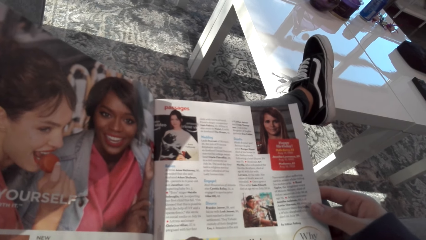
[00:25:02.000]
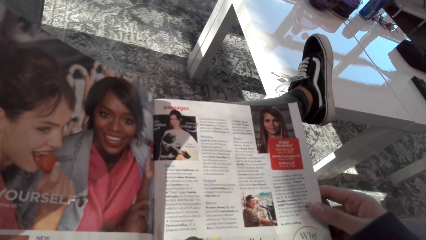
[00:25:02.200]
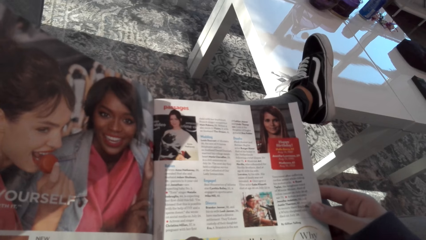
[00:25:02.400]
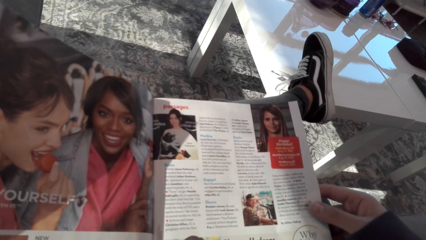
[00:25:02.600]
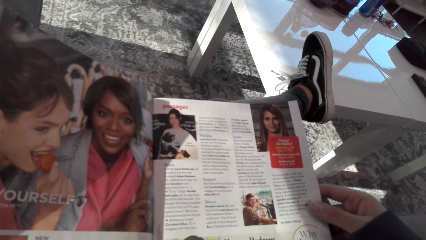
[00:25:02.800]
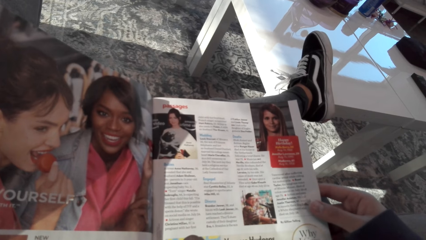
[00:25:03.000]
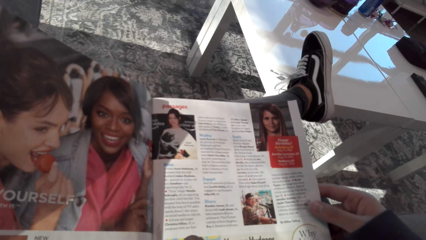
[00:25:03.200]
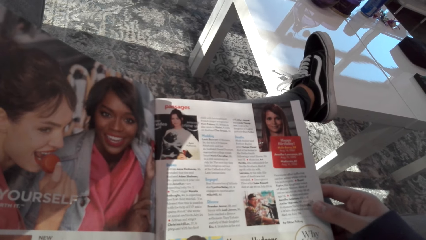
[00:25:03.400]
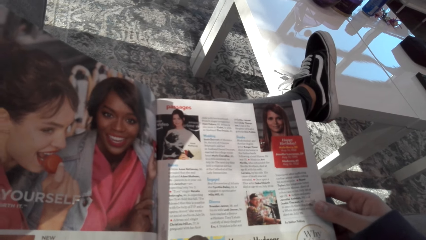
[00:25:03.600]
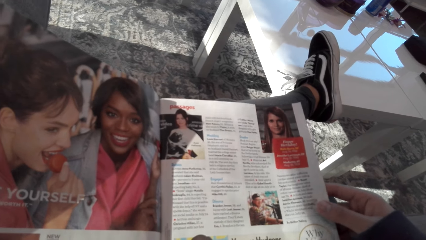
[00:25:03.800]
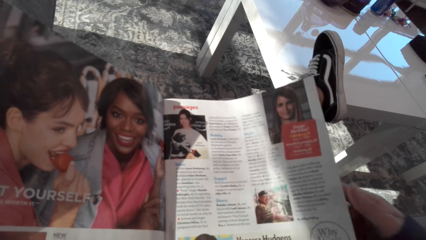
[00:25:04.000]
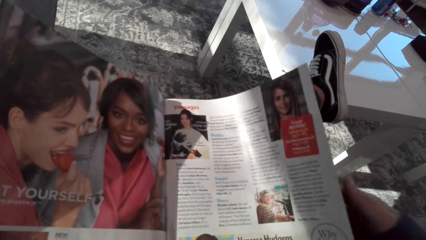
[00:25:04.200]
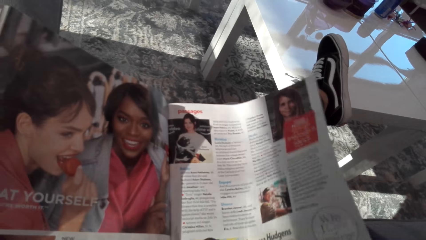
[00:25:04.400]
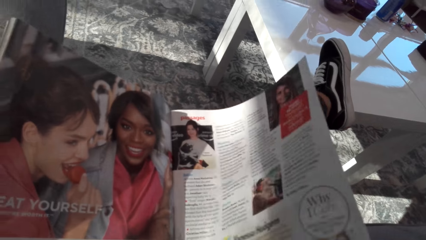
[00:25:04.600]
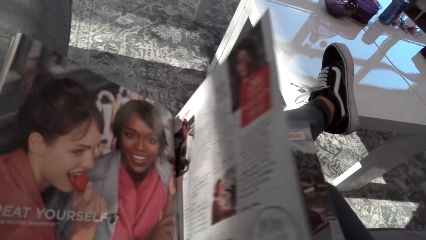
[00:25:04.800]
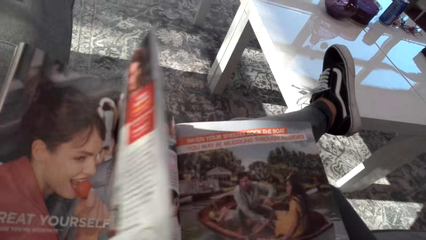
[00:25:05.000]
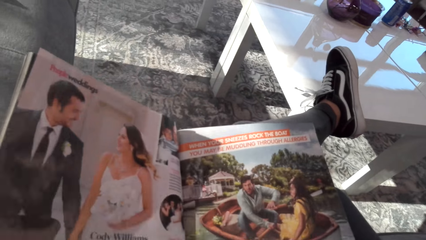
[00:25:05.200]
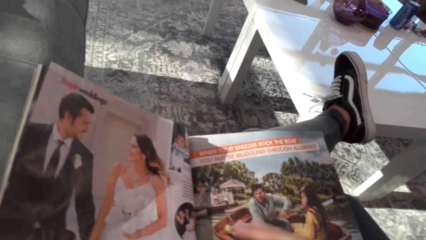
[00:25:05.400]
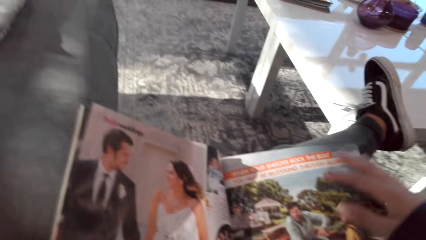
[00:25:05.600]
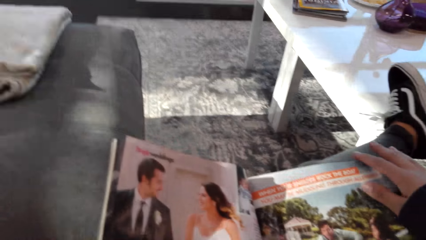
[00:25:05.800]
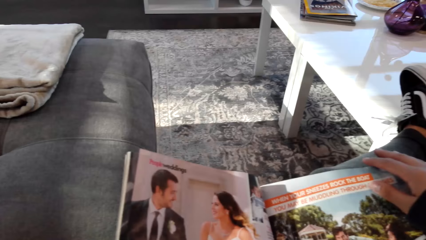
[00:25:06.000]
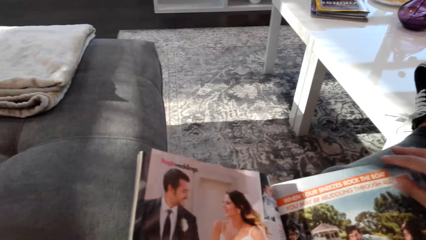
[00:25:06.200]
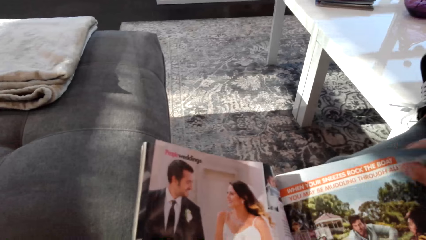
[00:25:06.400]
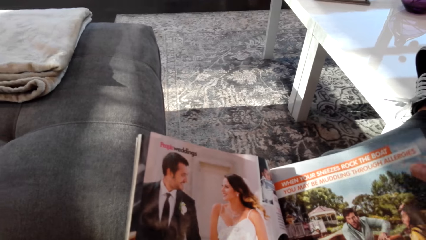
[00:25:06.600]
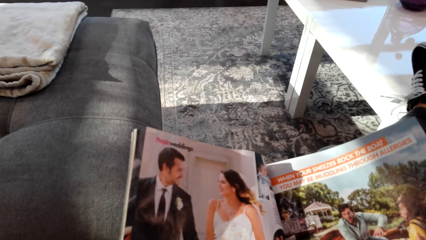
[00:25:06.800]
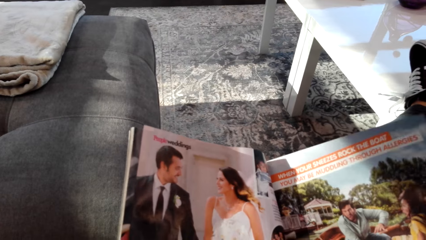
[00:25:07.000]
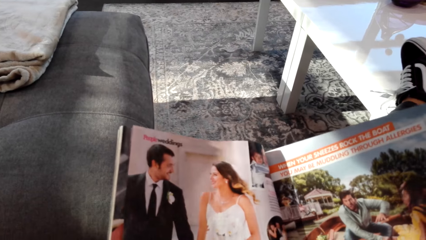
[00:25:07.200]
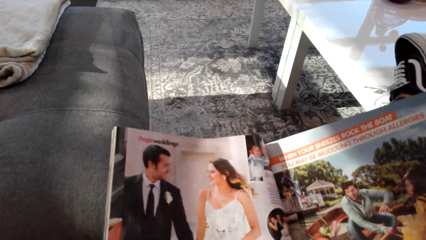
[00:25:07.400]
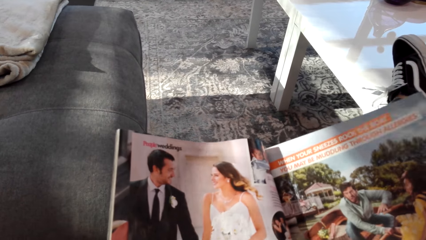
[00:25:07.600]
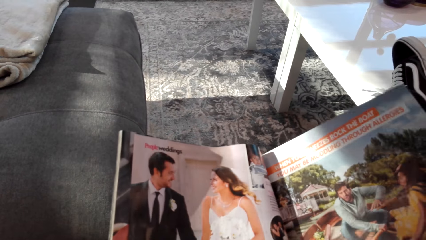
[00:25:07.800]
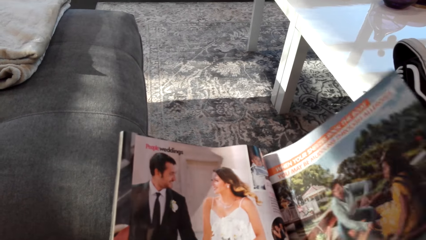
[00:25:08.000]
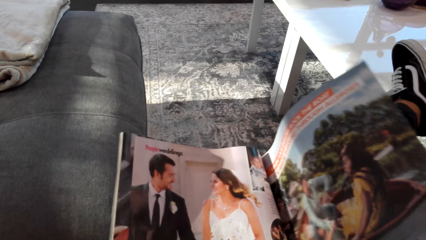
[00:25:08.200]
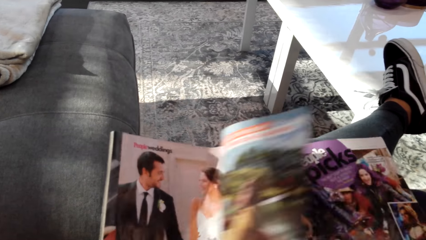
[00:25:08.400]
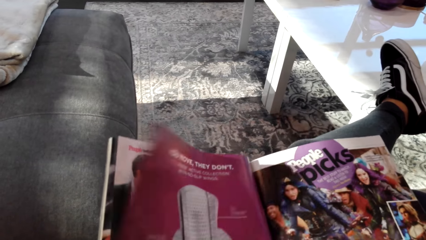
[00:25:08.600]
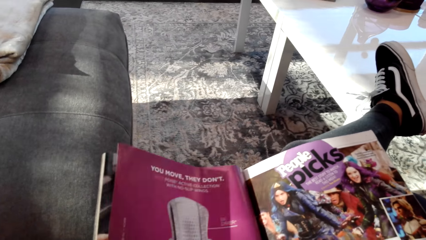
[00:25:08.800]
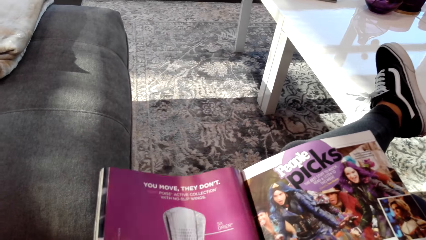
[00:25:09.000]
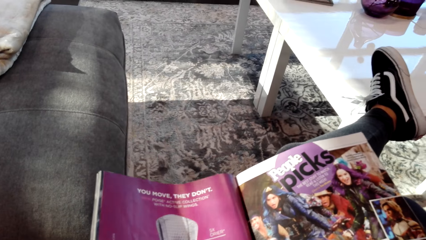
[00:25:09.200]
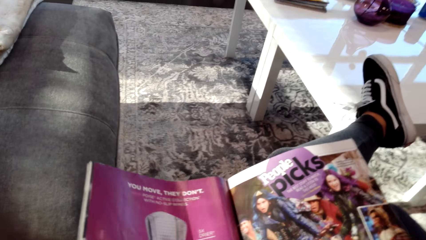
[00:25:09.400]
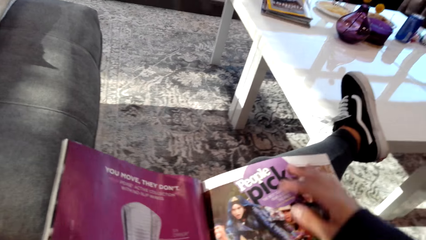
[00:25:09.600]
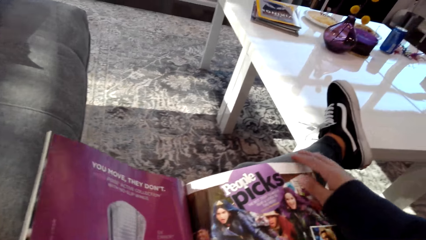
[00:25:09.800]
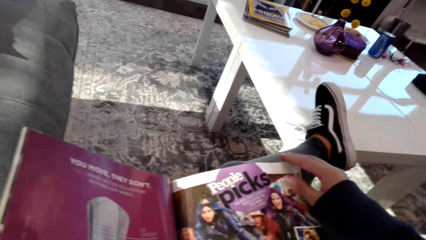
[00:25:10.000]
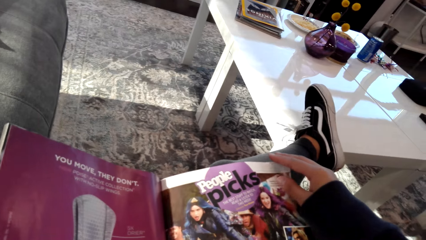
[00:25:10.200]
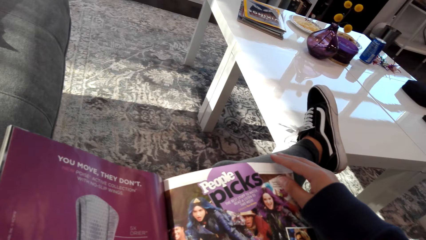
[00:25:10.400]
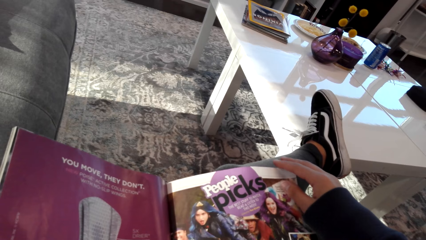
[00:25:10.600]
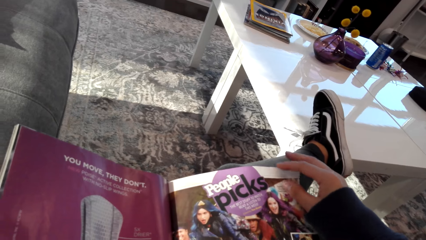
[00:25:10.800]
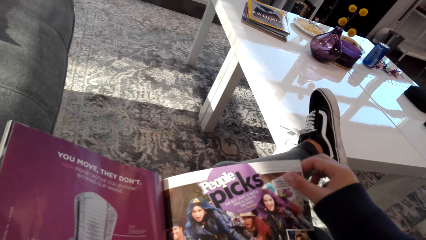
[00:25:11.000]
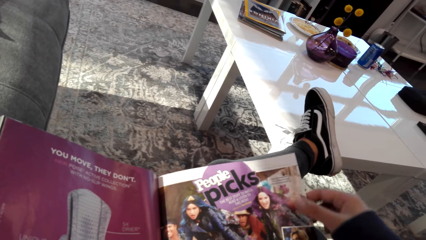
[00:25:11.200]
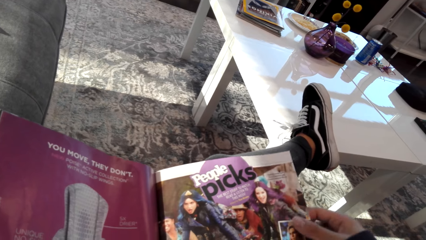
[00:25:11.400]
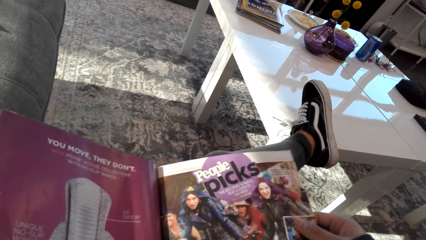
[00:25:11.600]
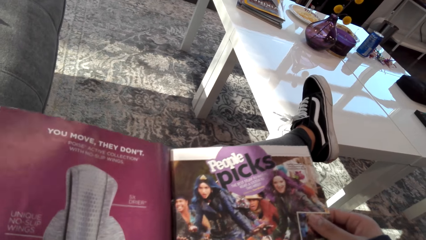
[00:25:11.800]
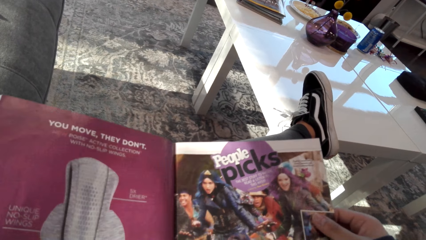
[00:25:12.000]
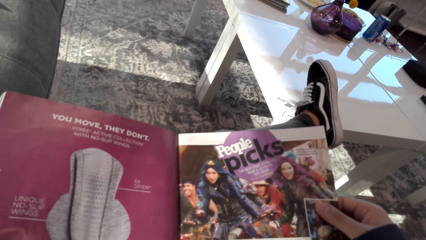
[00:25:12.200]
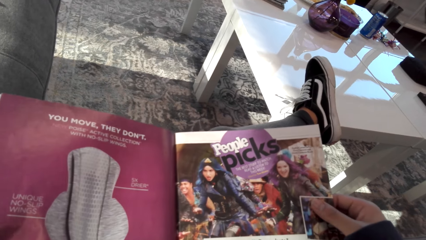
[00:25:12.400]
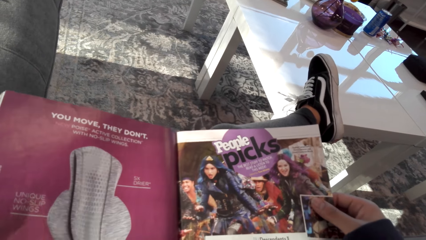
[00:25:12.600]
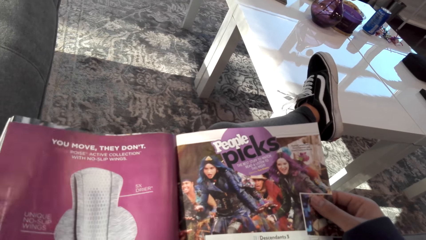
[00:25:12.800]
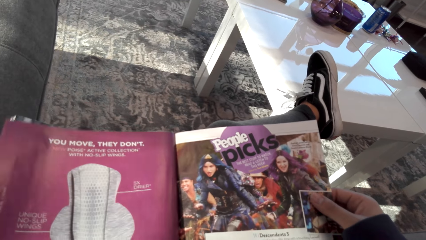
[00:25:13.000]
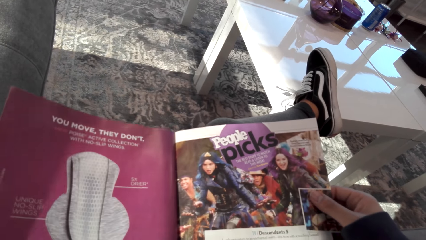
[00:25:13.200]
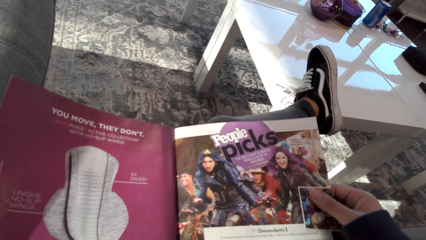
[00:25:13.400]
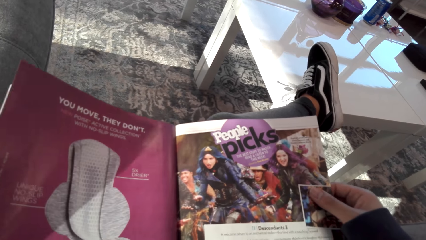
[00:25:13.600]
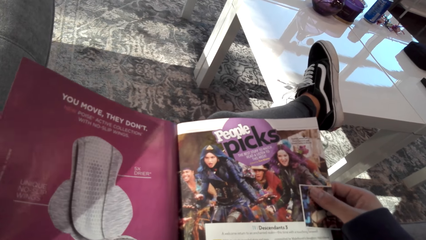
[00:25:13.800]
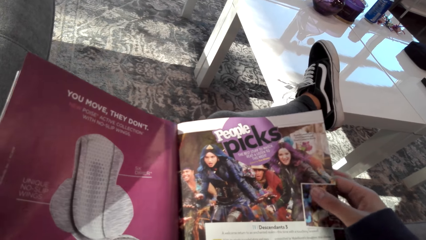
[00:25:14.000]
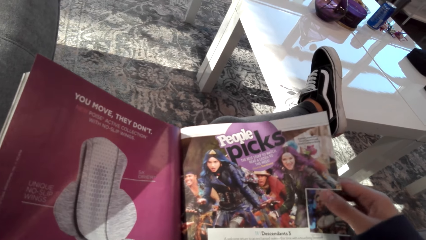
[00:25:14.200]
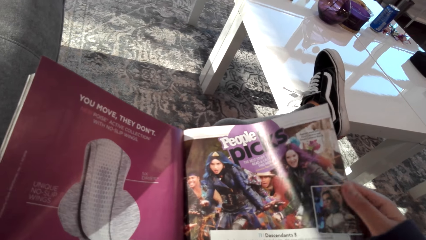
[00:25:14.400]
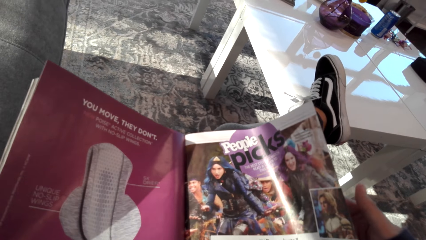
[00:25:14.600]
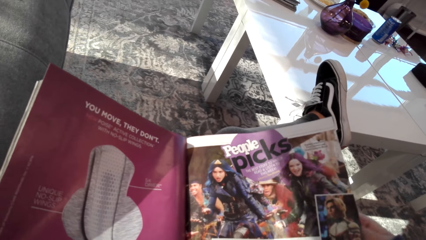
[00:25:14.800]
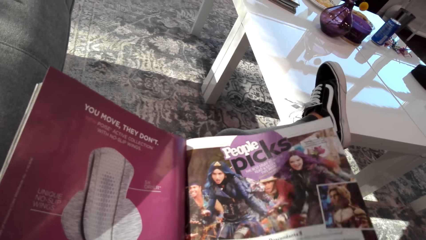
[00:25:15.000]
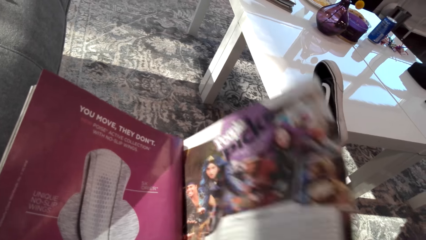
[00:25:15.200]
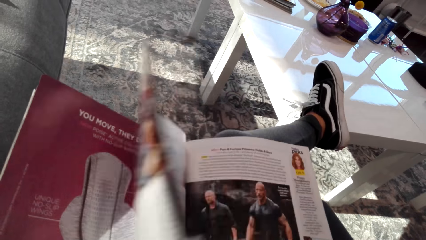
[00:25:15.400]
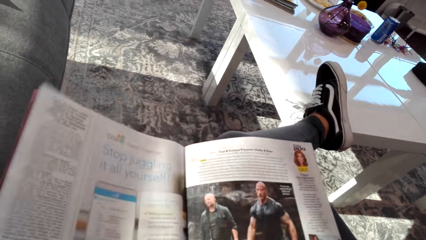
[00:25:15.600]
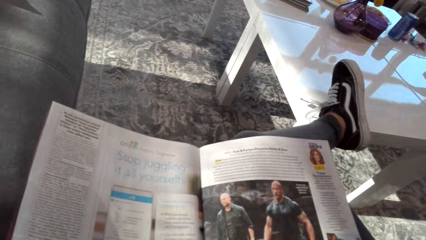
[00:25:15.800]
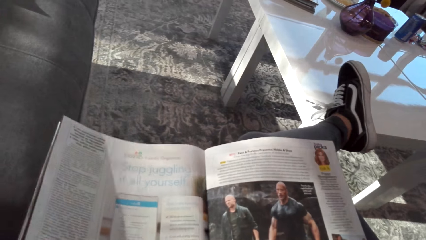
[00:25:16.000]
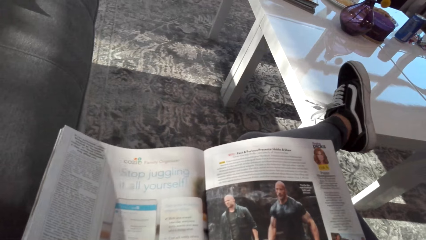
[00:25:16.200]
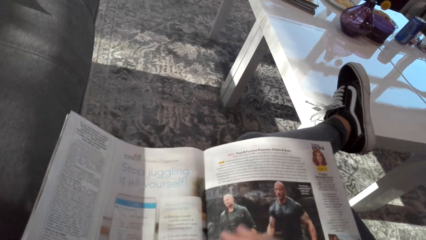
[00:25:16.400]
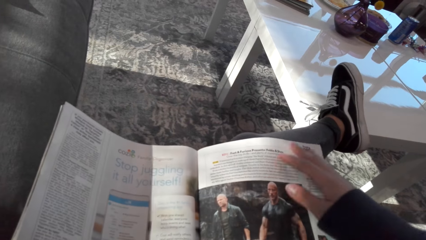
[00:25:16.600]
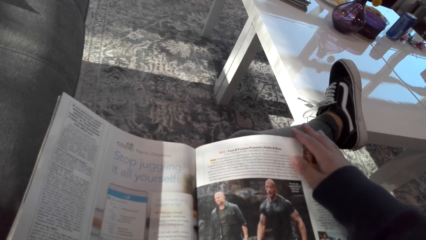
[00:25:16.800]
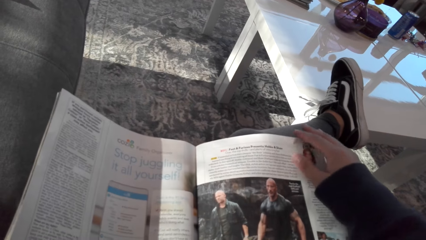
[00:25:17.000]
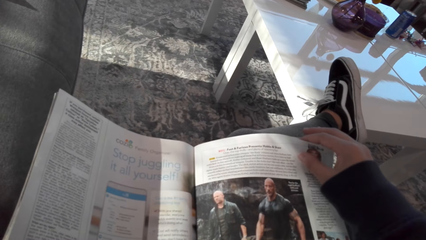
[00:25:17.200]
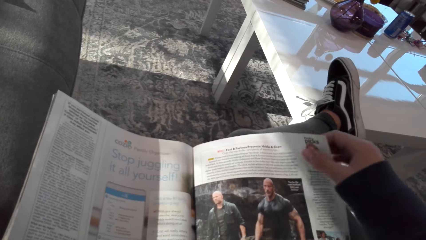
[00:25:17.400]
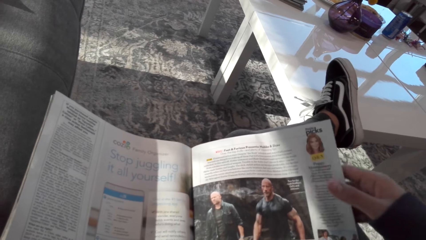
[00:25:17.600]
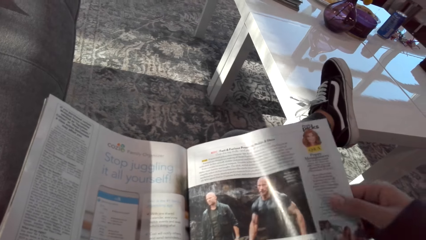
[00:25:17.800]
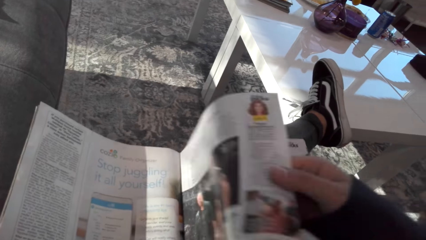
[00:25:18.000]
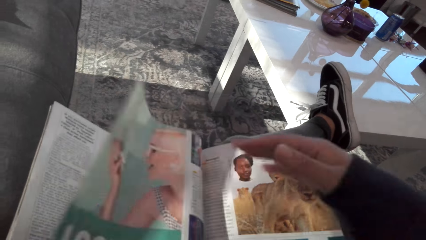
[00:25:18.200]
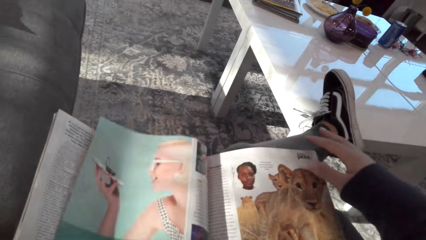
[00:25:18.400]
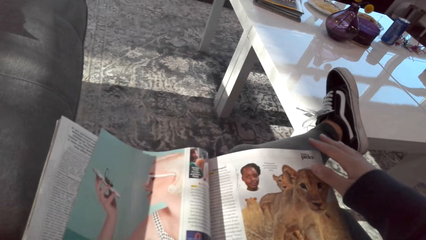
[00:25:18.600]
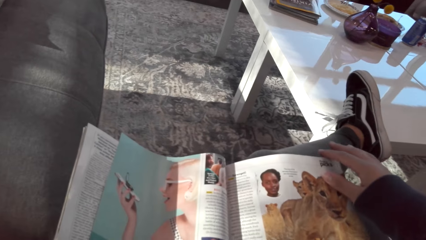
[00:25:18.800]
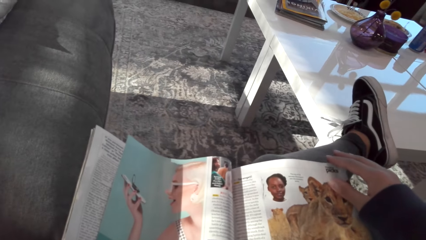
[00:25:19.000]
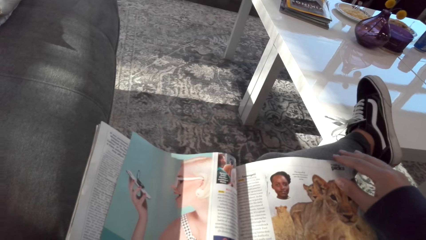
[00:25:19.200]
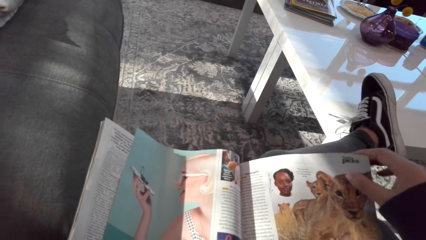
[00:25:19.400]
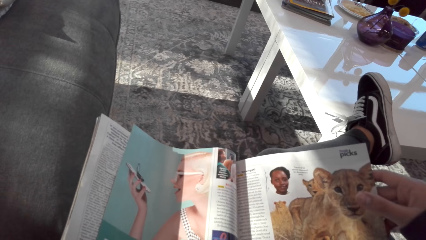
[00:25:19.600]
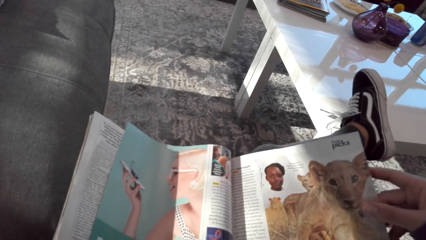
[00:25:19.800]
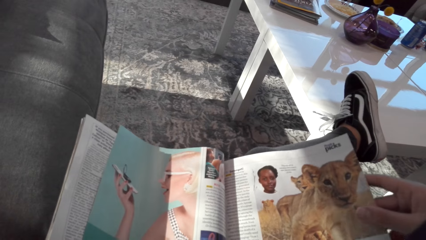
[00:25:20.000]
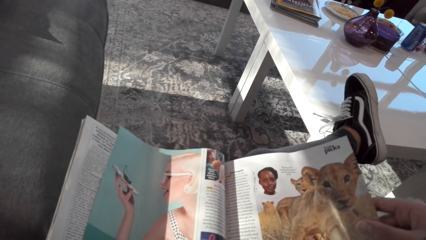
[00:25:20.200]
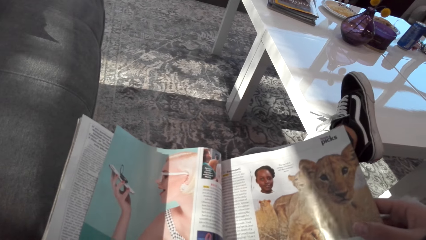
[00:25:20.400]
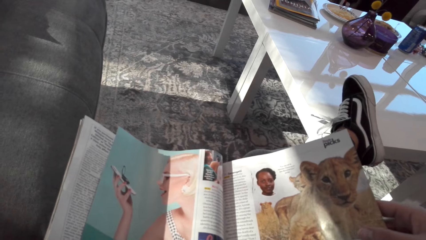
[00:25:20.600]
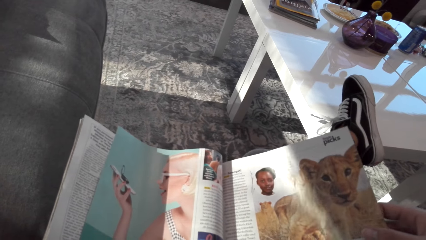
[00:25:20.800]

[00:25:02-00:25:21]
The camera wearer opens the magazine. They look at the magazine. They open the magazine. They look at the magazine. They open the magazine. They look at the magazine. They open the magazine. They look at the magazine.
